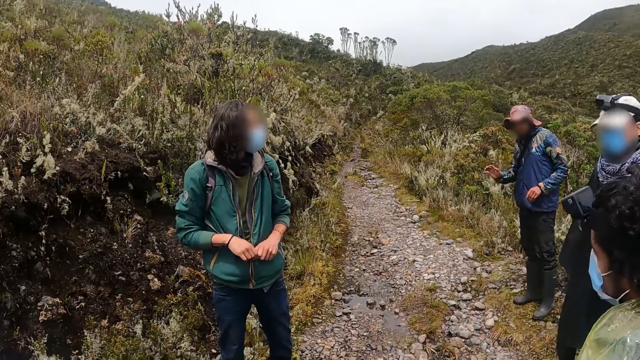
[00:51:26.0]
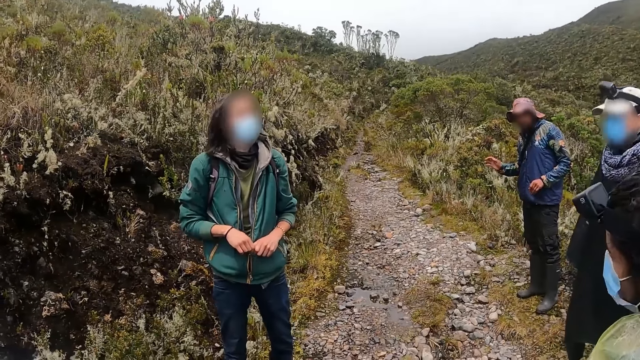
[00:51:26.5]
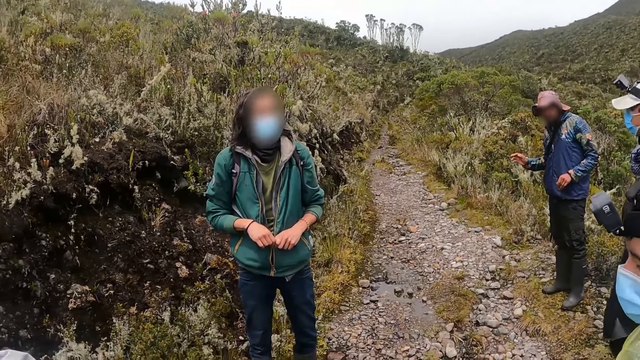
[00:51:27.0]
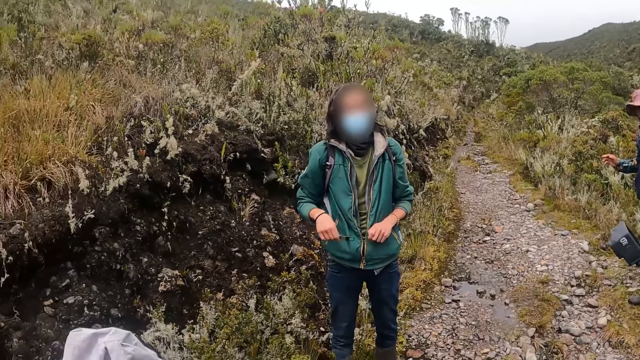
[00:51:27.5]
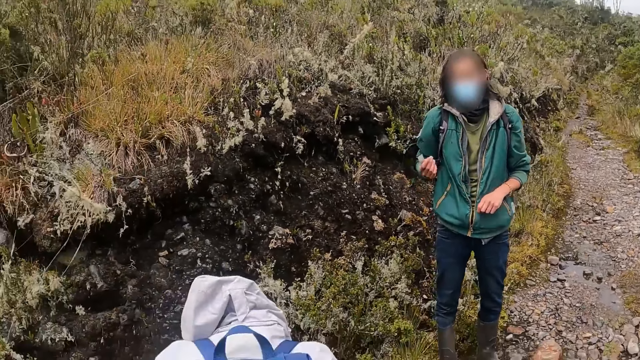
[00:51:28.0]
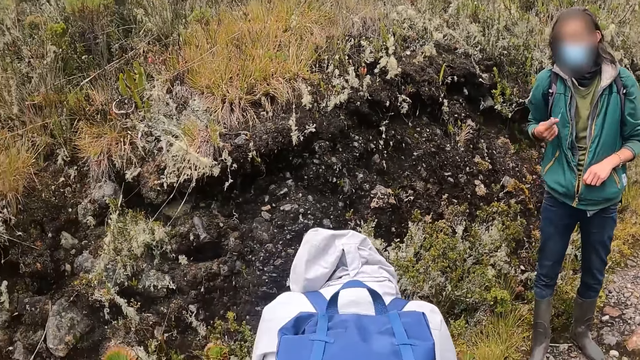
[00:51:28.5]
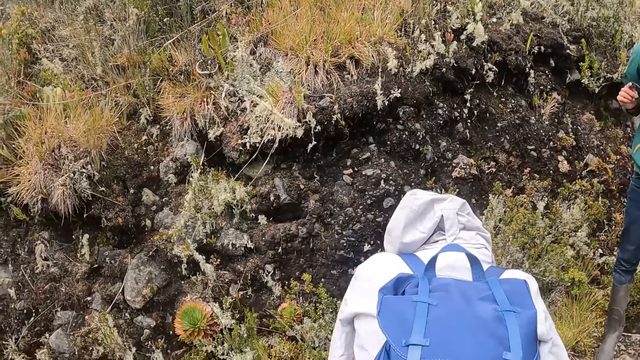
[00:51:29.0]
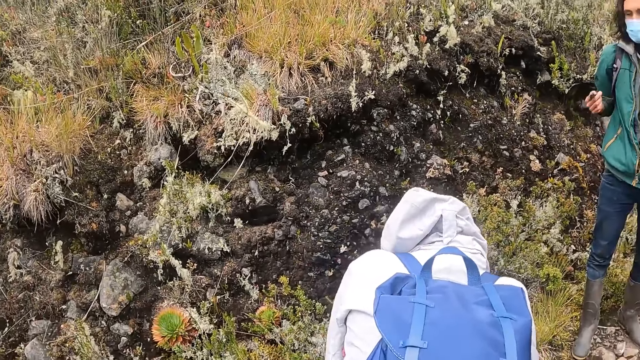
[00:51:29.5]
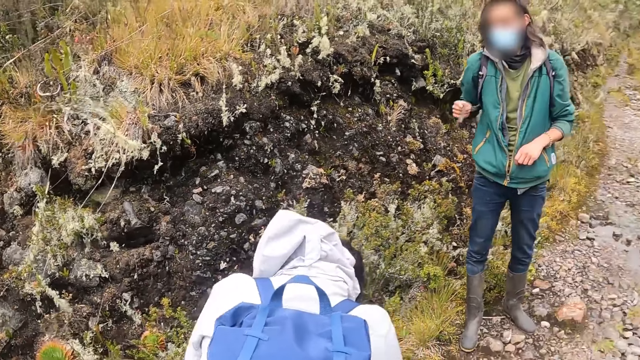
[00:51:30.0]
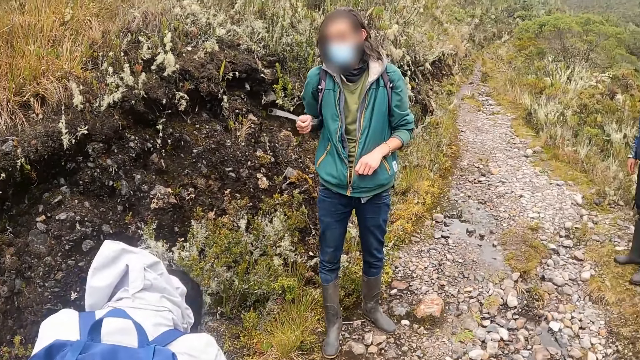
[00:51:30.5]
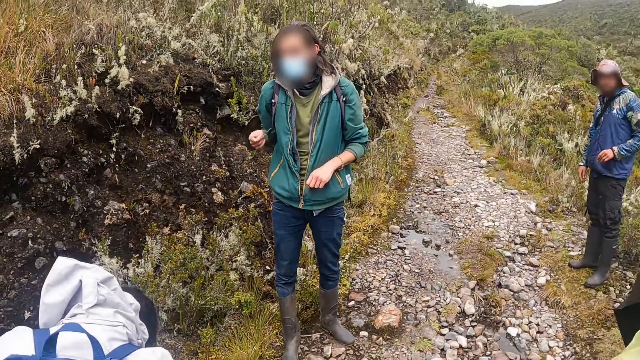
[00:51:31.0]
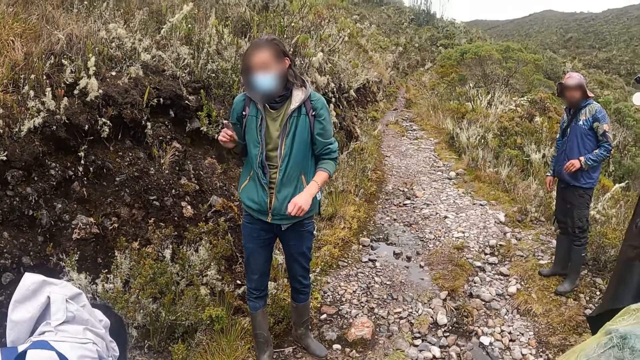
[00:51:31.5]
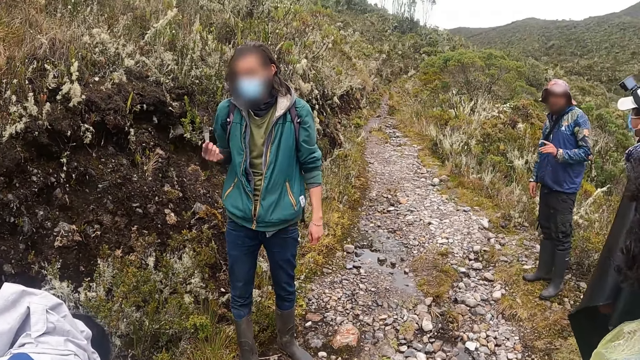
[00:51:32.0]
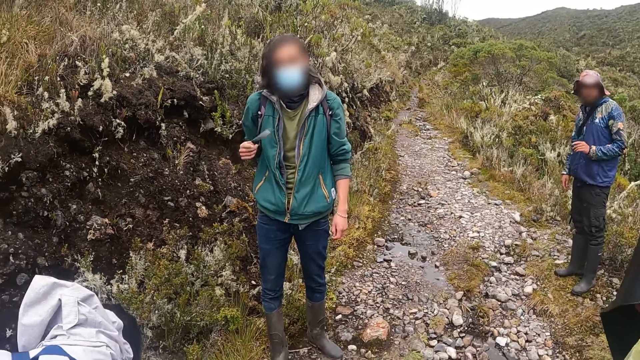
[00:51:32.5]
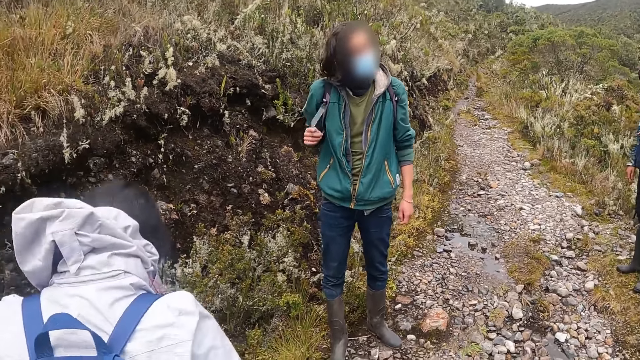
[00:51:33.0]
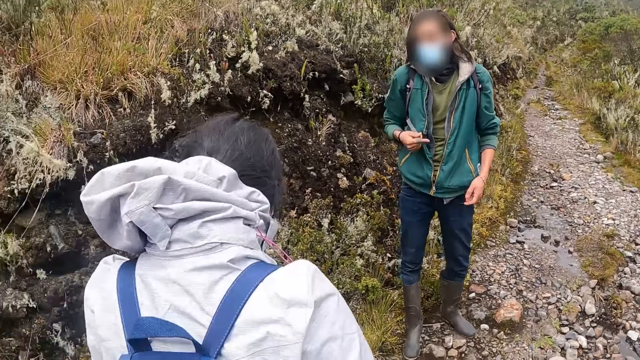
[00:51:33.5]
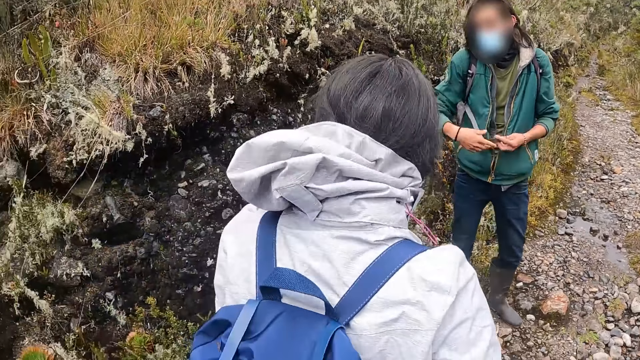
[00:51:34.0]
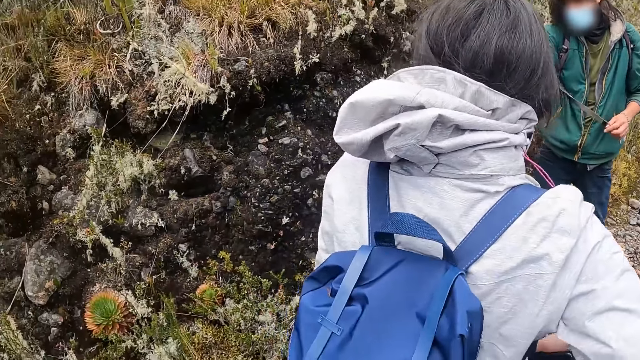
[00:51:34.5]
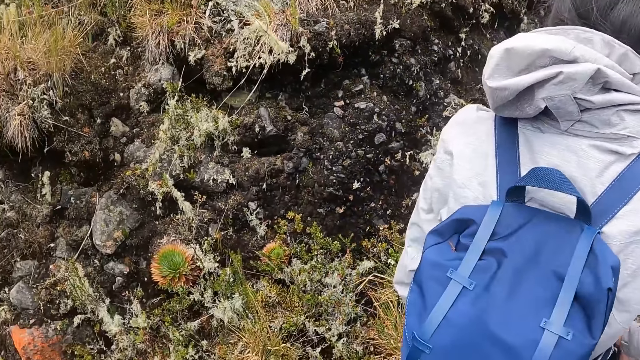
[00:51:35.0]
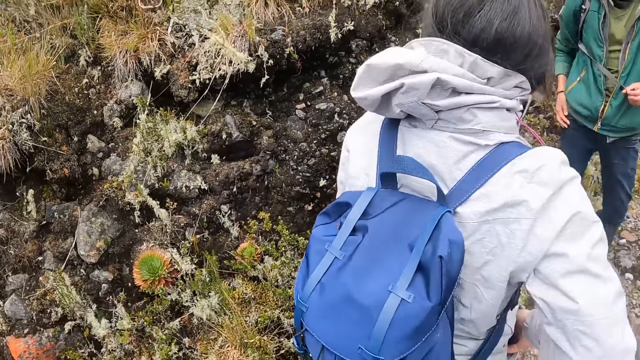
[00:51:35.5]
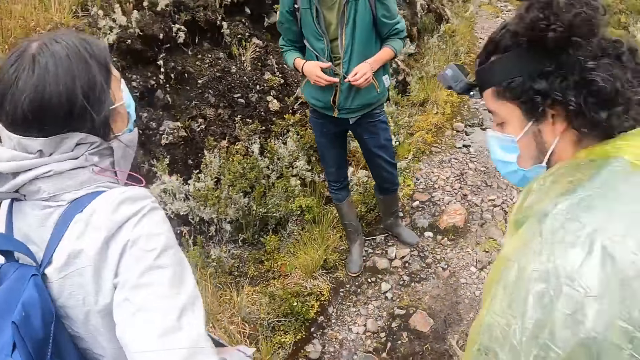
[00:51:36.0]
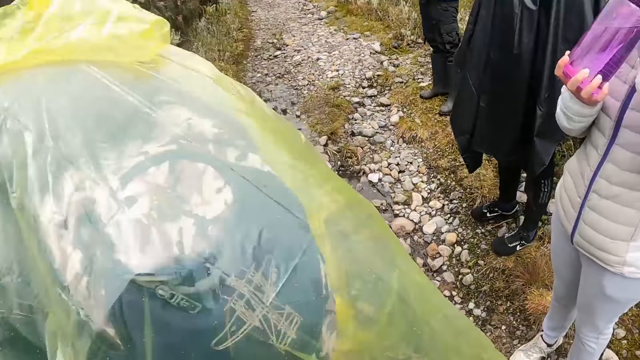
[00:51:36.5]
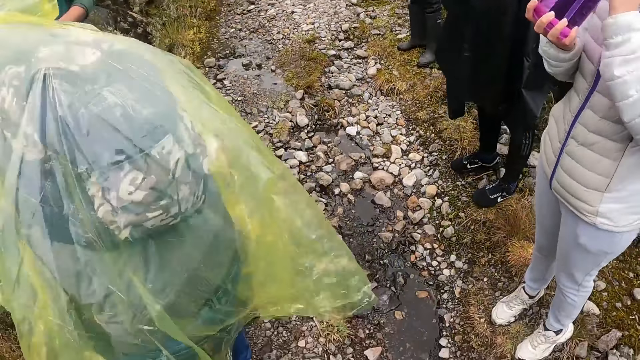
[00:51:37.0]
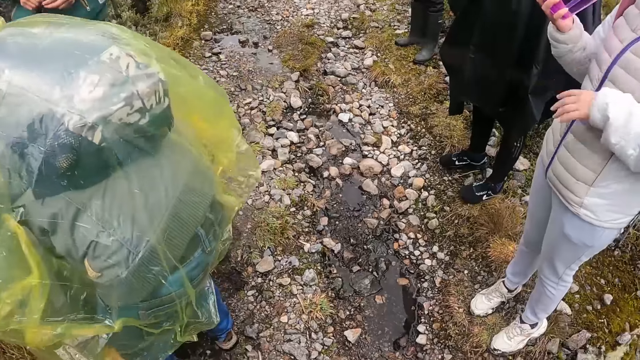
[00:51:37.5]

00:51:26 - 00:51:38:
The man swings a key in his right hand.

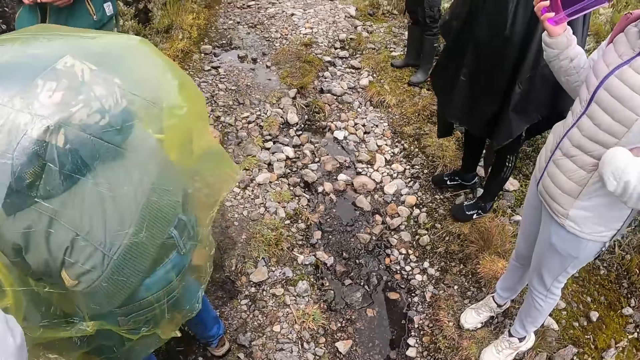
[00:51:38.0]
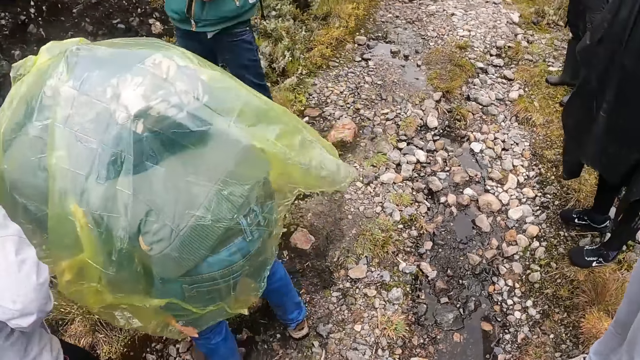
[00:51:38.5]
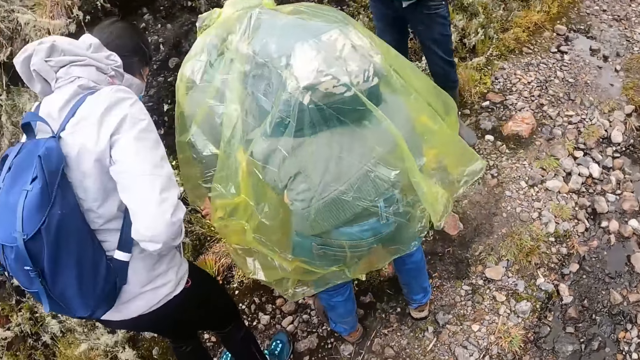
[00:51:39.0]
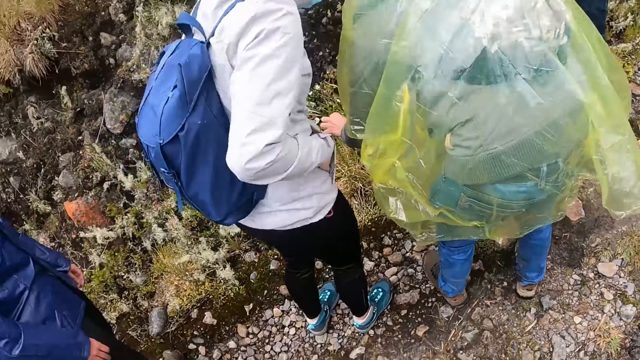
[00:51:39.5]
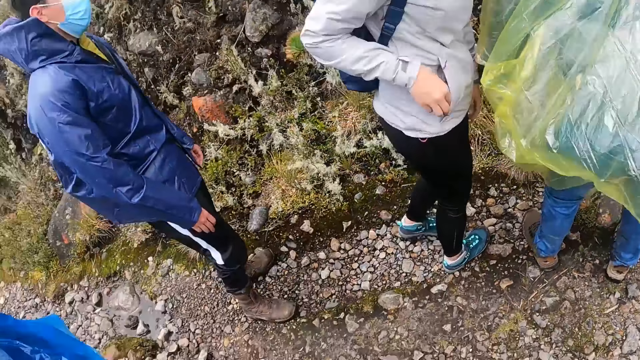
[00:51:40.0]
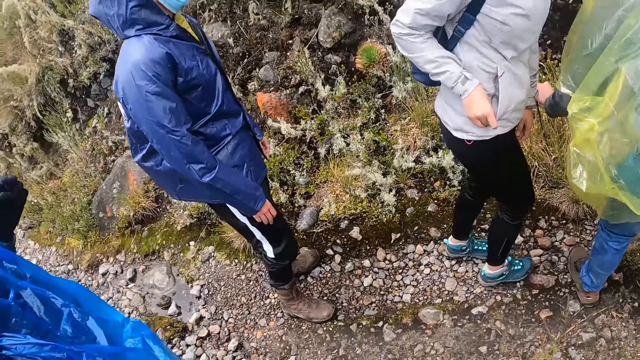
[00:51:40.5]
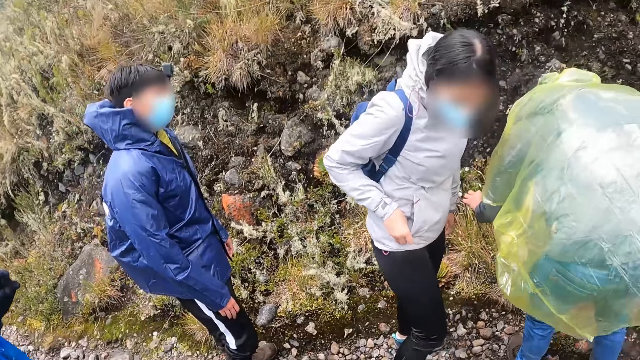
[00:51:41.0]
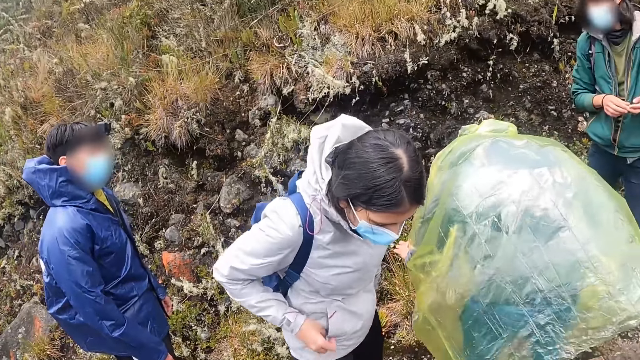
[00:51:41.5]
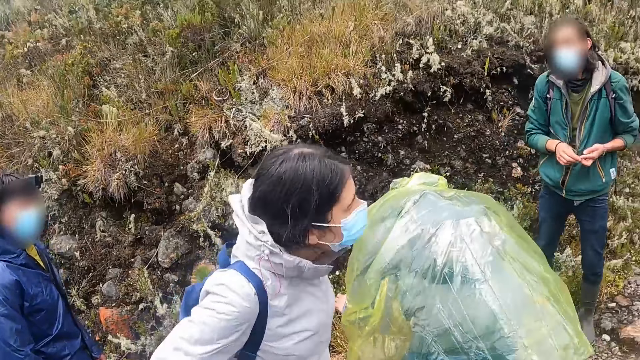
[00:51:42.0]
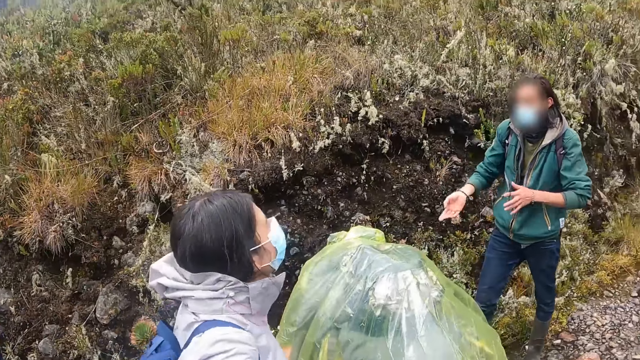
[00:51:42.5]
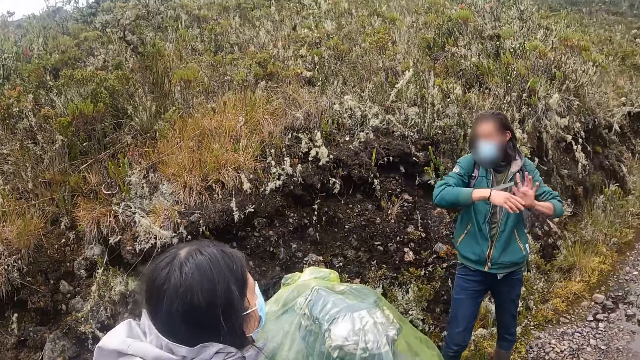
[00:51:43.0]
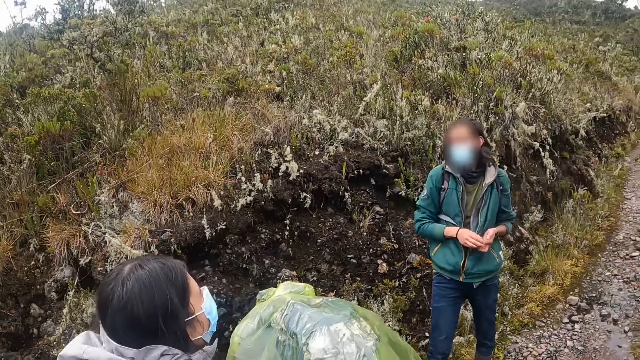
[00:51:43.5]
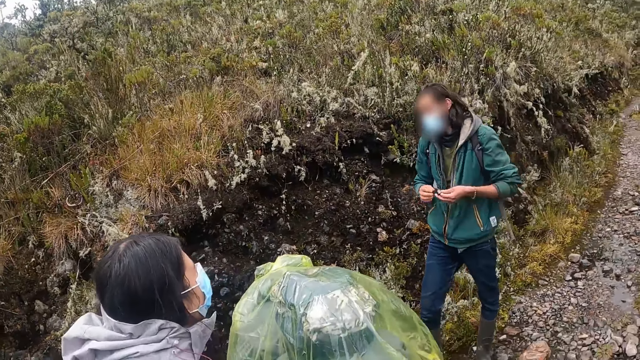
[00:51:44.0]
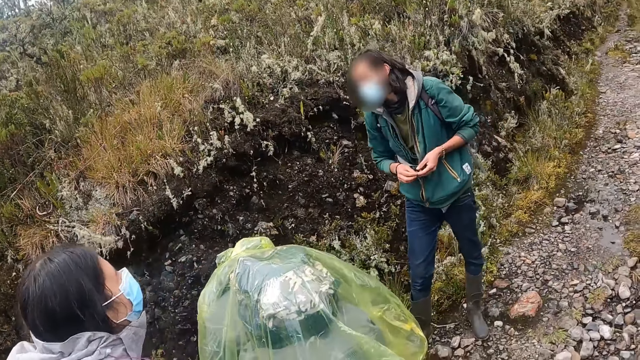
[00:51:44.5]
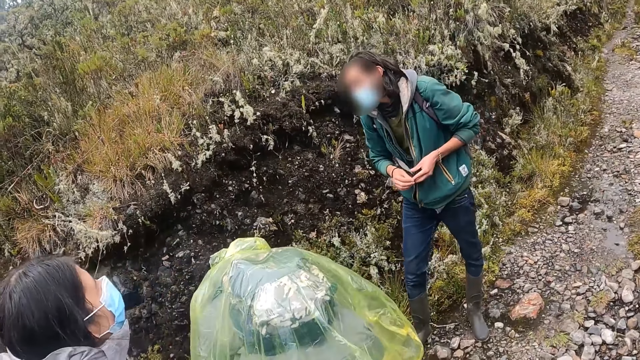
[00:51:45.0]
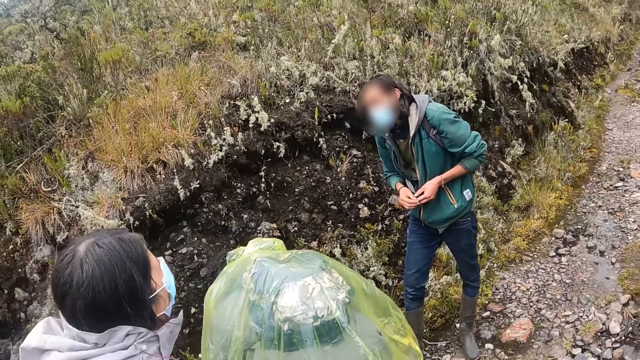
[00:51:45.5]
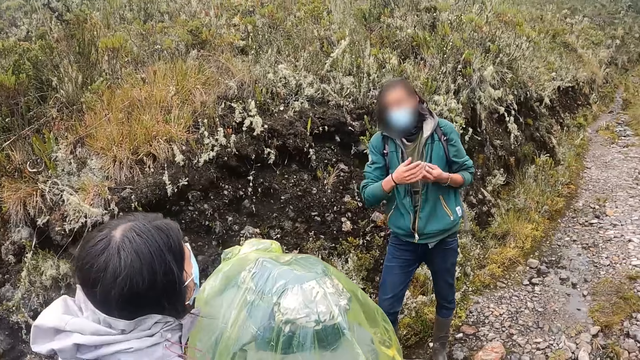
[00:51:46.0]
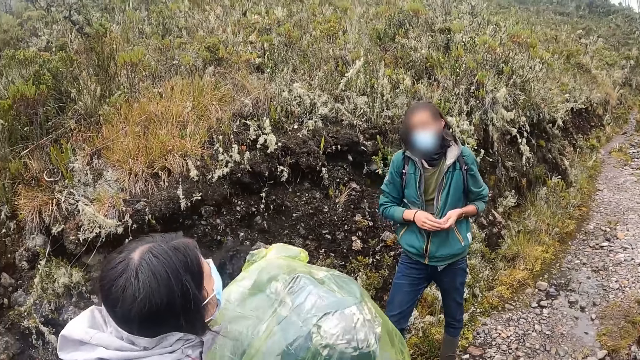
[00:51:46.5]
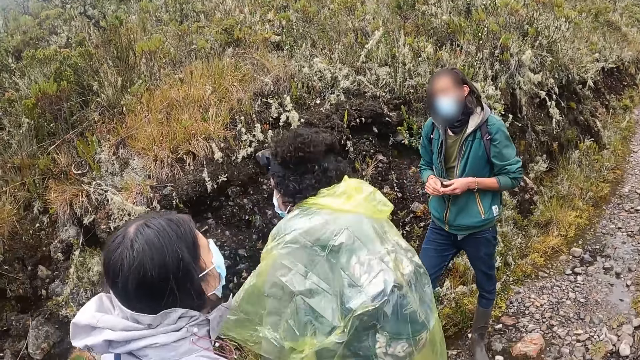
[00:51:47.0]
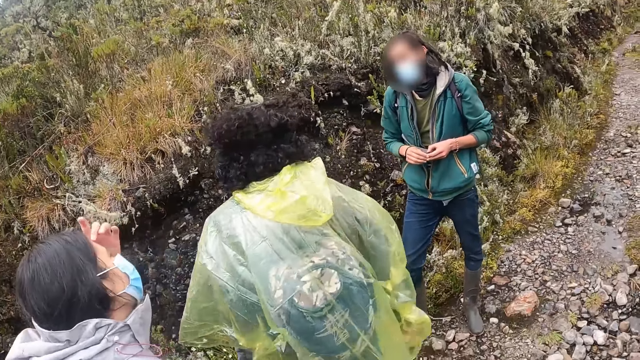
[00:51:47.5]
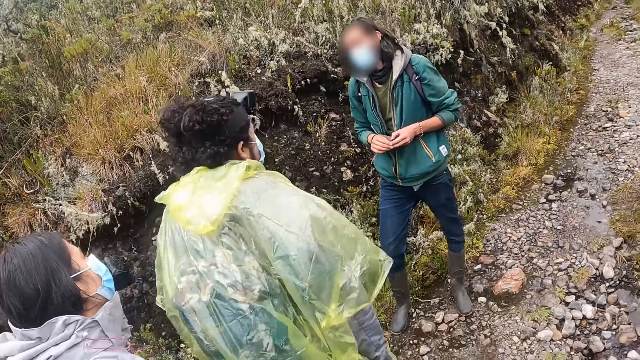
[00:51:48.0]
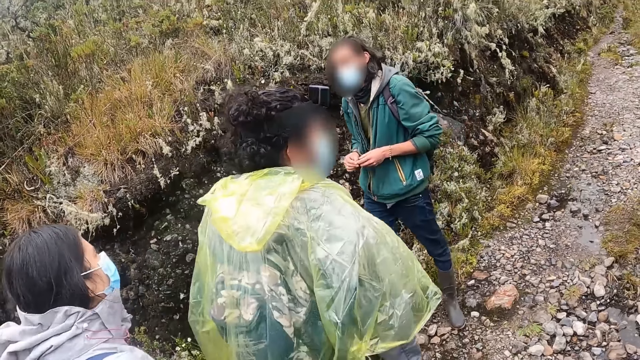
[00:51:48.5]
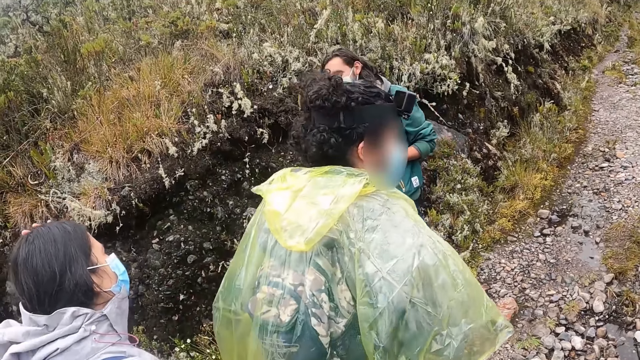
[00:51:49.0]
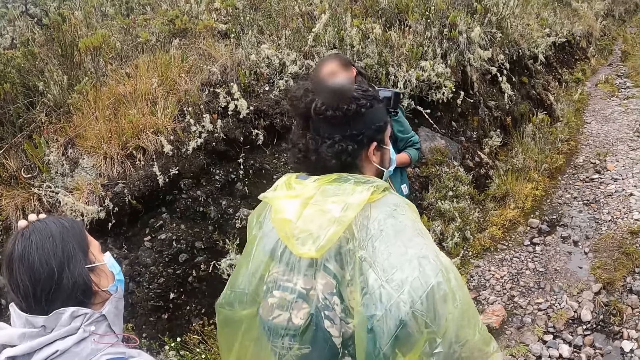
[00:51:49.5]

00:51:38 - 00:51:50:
The man interacts with the group of people.
